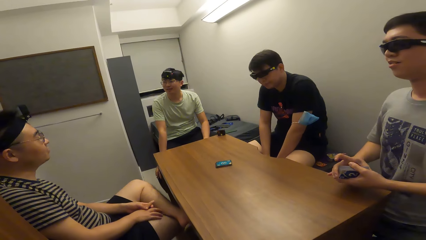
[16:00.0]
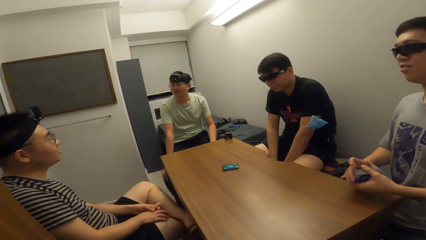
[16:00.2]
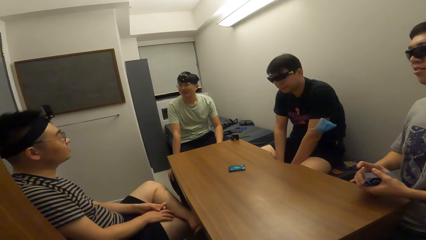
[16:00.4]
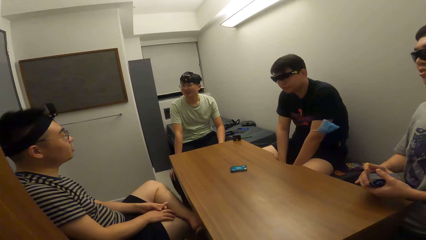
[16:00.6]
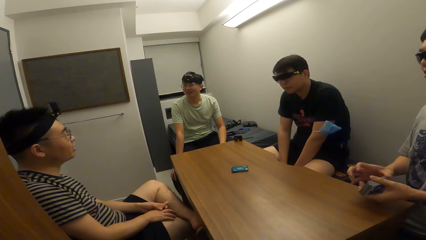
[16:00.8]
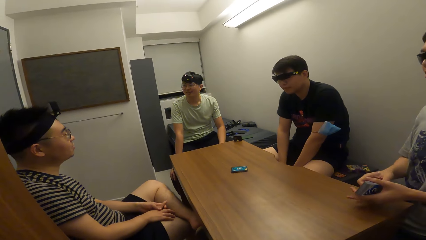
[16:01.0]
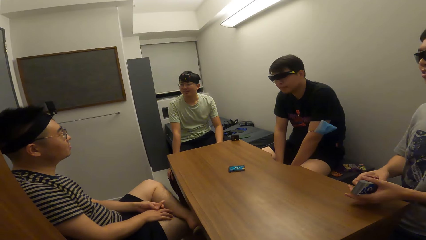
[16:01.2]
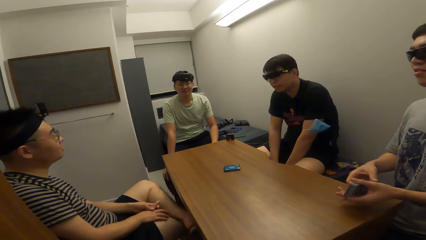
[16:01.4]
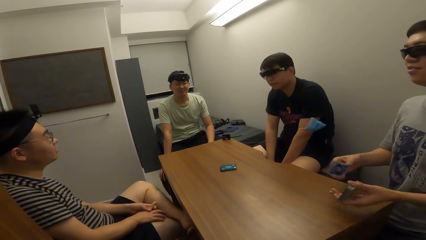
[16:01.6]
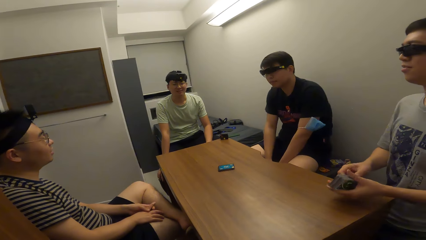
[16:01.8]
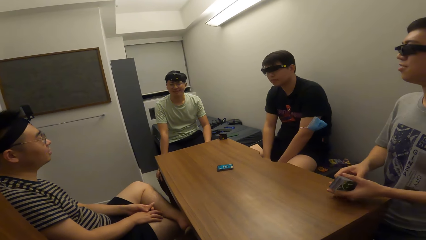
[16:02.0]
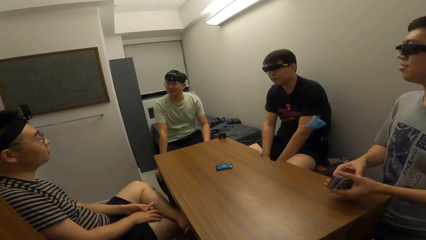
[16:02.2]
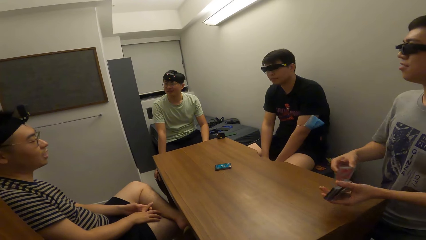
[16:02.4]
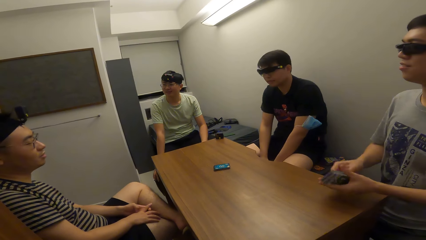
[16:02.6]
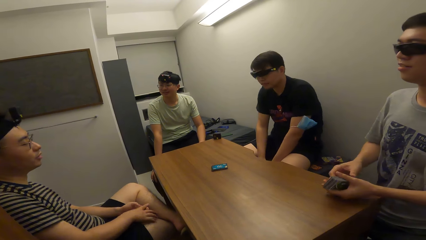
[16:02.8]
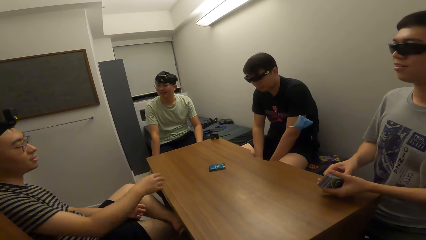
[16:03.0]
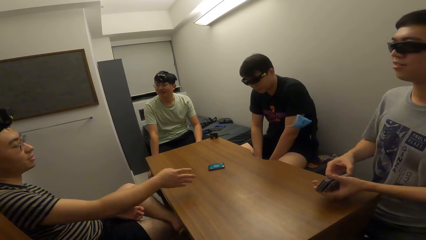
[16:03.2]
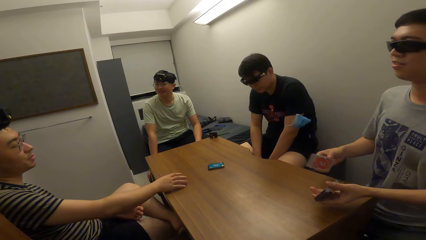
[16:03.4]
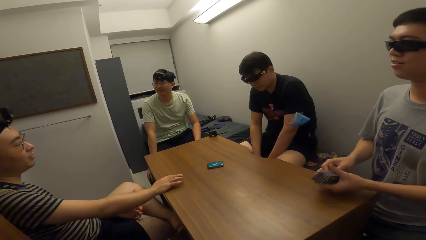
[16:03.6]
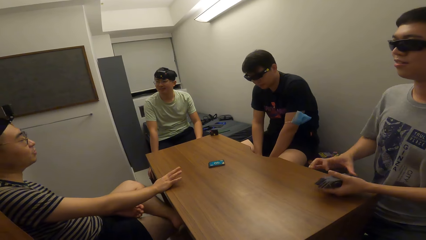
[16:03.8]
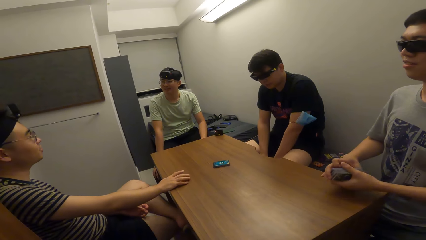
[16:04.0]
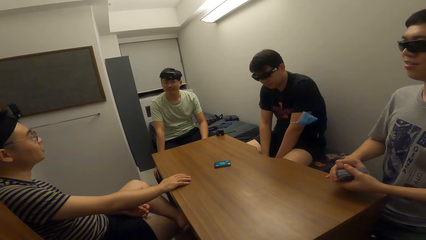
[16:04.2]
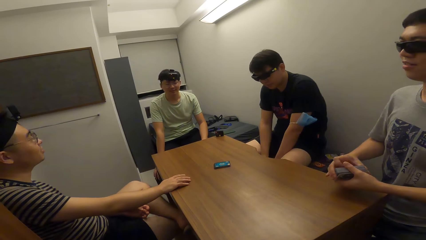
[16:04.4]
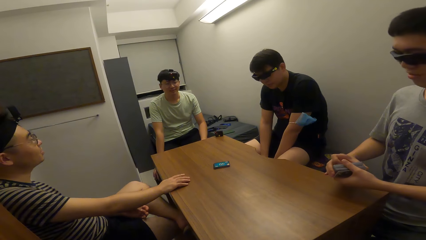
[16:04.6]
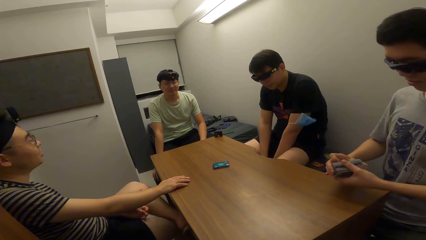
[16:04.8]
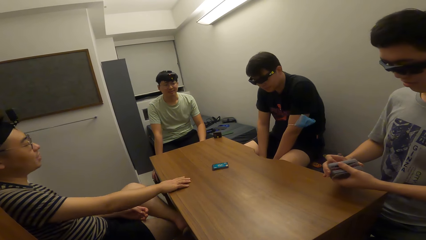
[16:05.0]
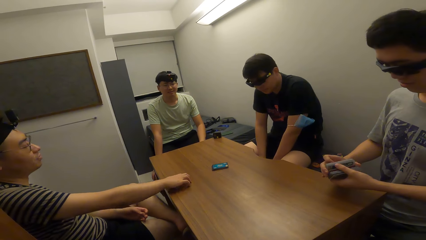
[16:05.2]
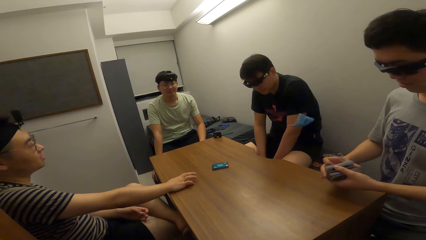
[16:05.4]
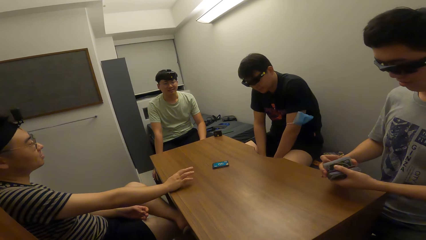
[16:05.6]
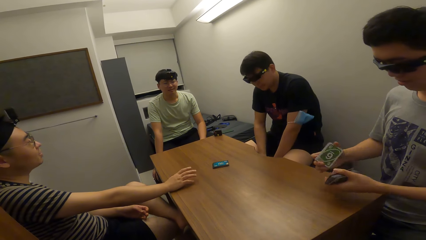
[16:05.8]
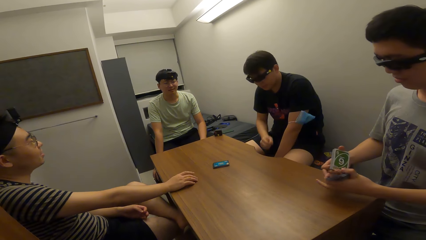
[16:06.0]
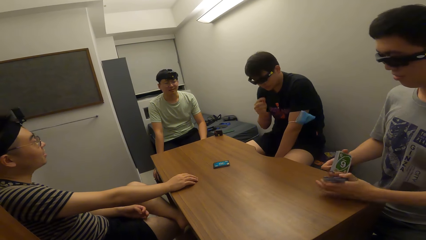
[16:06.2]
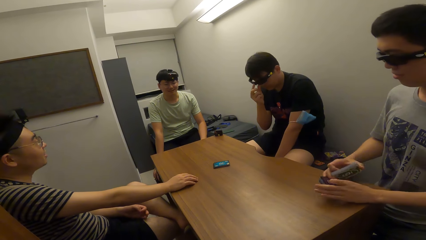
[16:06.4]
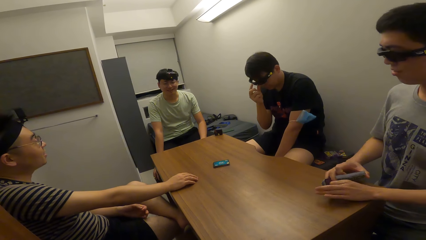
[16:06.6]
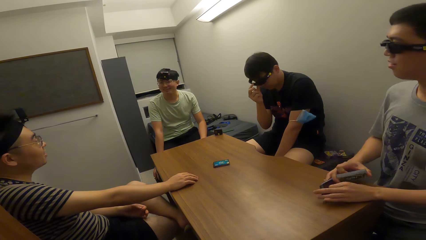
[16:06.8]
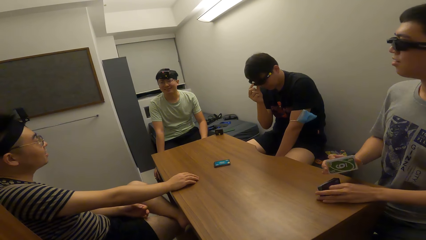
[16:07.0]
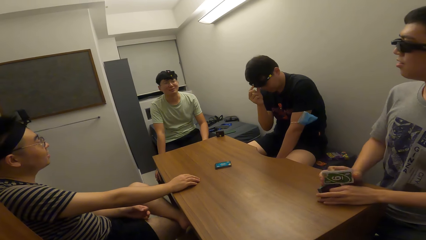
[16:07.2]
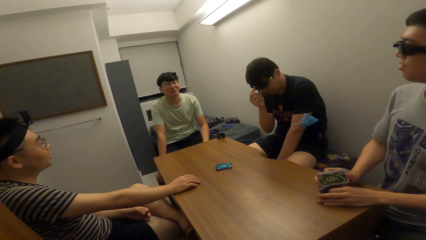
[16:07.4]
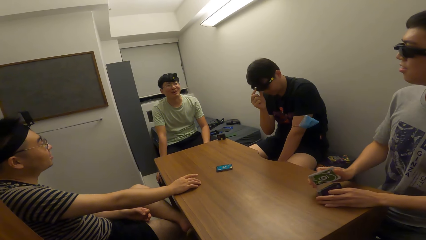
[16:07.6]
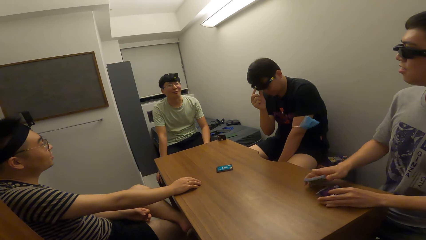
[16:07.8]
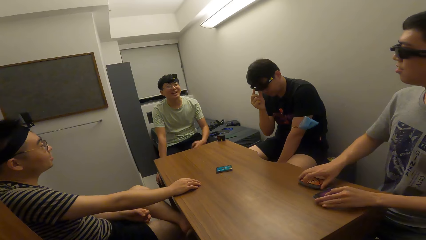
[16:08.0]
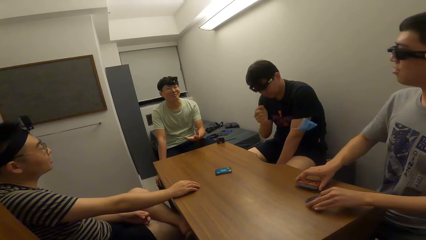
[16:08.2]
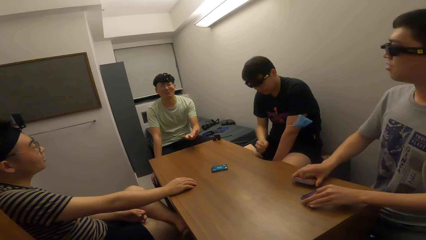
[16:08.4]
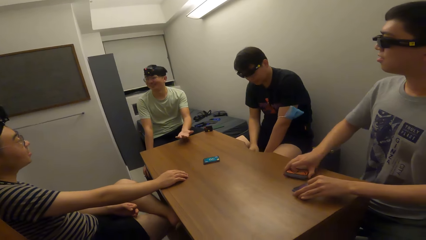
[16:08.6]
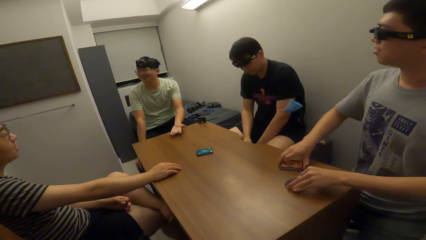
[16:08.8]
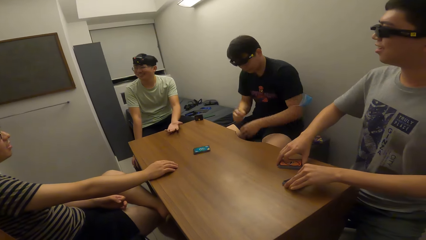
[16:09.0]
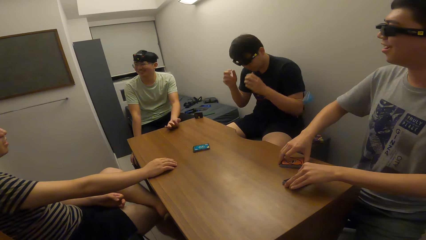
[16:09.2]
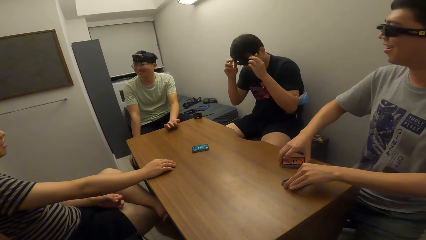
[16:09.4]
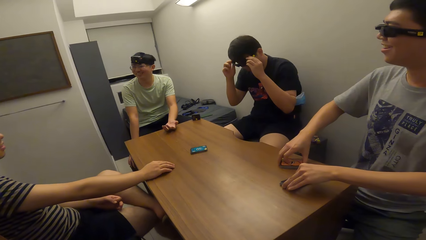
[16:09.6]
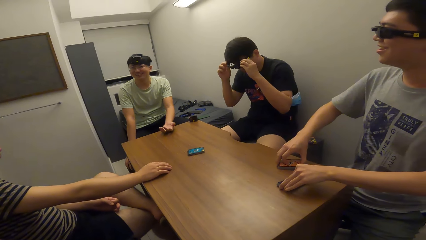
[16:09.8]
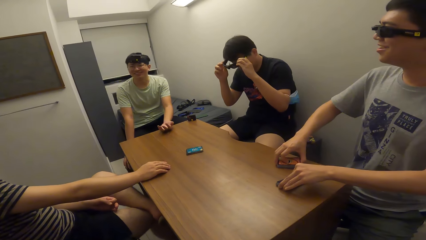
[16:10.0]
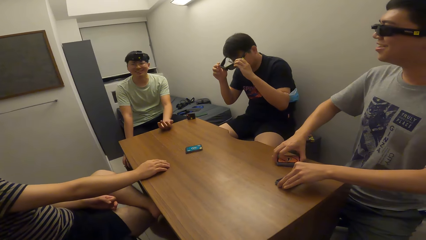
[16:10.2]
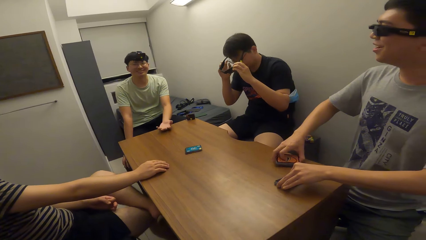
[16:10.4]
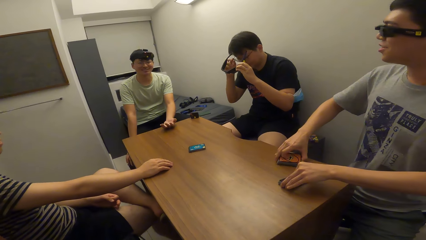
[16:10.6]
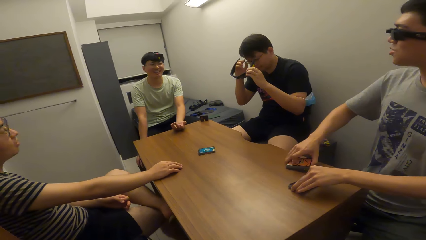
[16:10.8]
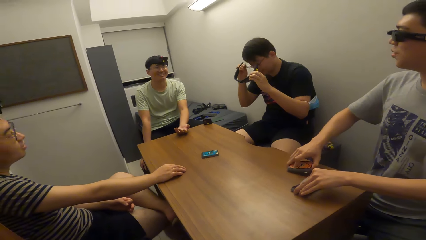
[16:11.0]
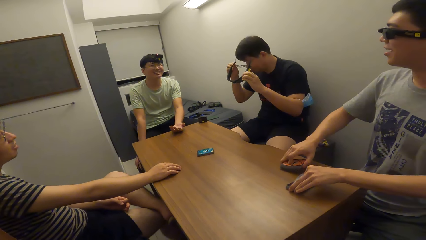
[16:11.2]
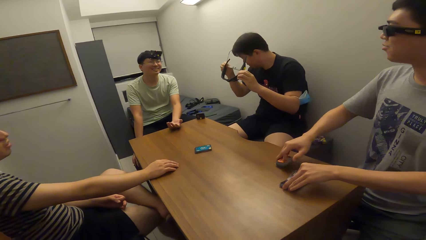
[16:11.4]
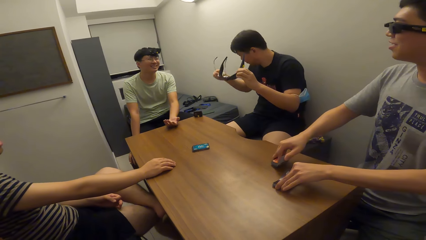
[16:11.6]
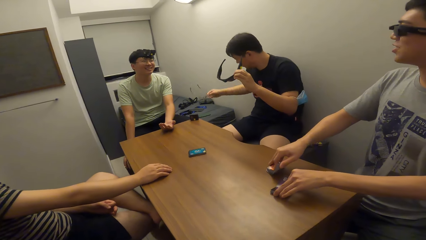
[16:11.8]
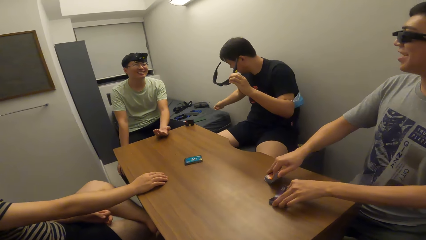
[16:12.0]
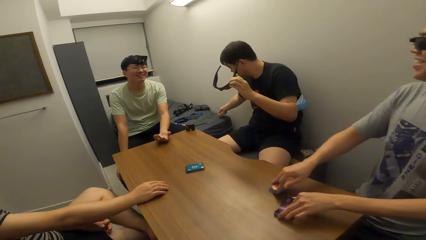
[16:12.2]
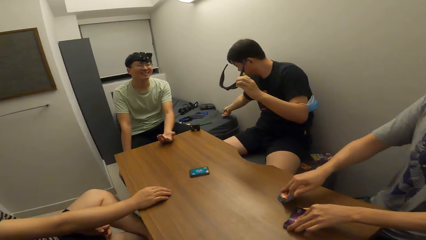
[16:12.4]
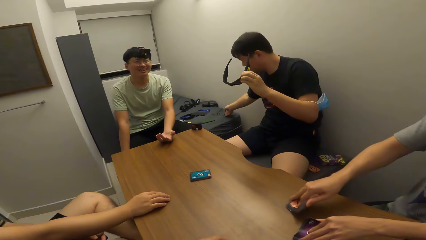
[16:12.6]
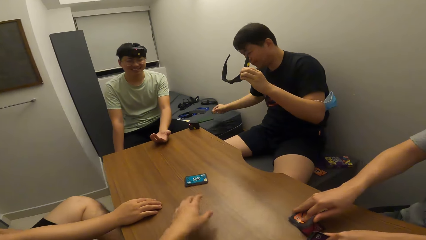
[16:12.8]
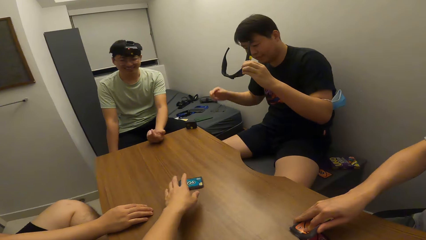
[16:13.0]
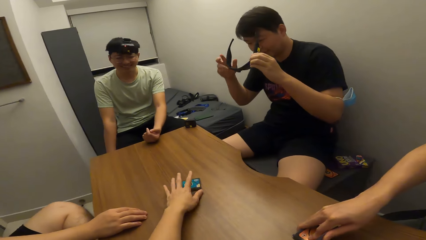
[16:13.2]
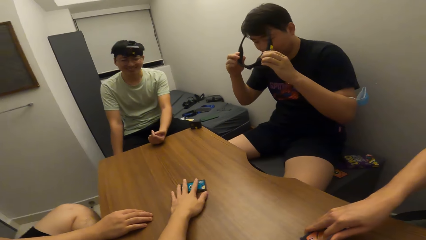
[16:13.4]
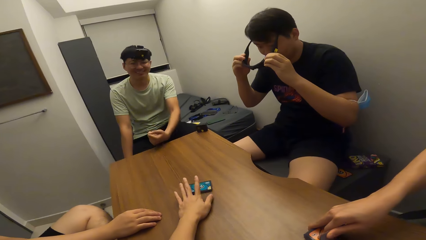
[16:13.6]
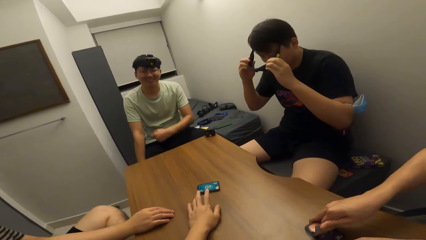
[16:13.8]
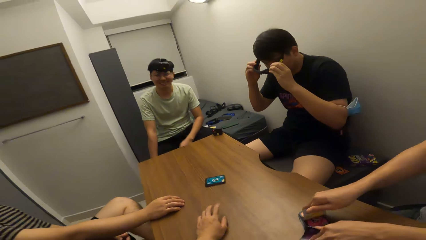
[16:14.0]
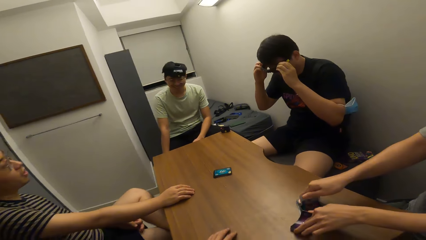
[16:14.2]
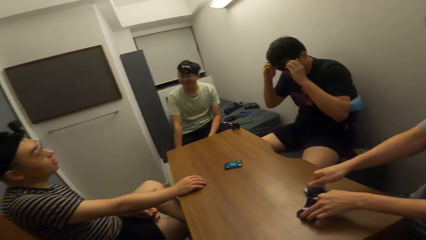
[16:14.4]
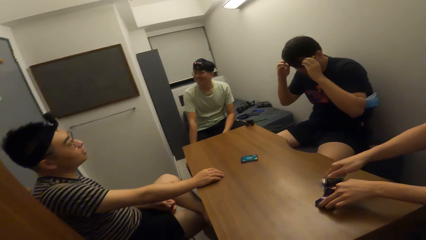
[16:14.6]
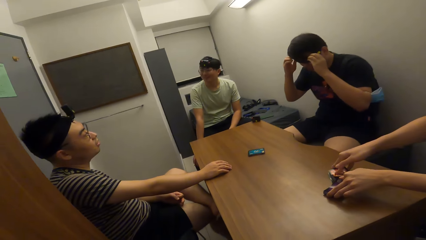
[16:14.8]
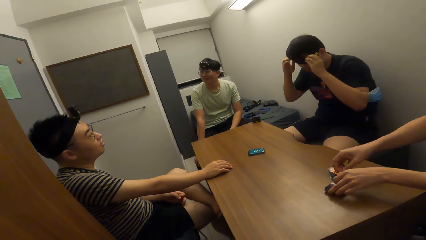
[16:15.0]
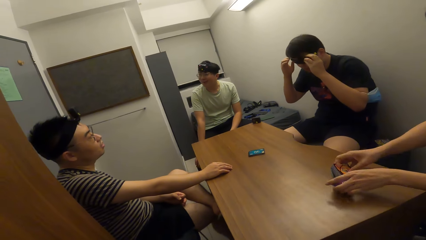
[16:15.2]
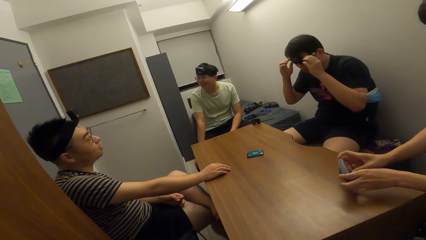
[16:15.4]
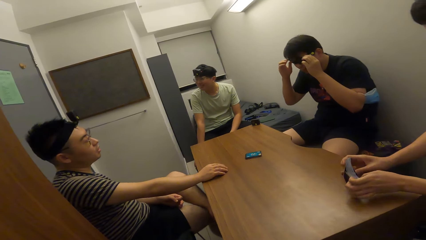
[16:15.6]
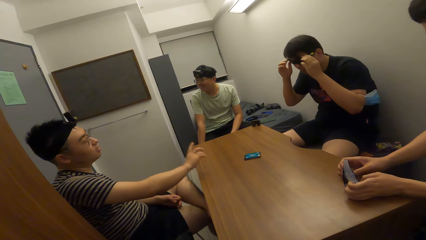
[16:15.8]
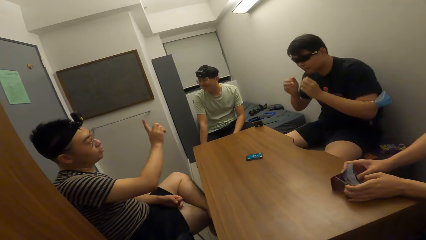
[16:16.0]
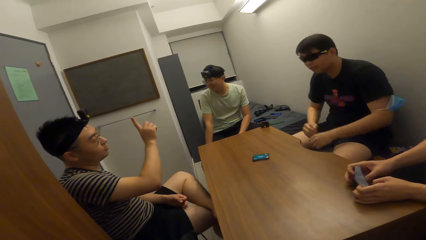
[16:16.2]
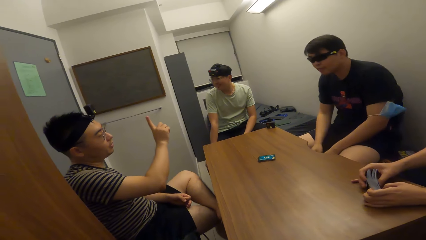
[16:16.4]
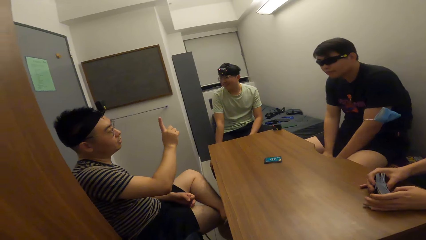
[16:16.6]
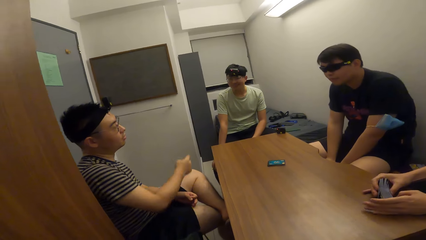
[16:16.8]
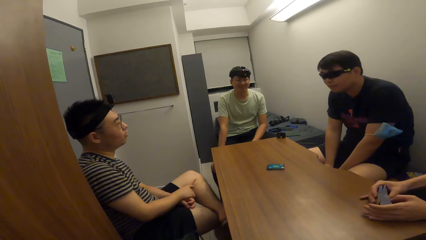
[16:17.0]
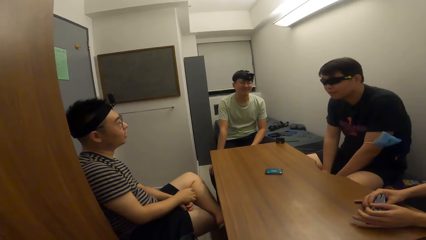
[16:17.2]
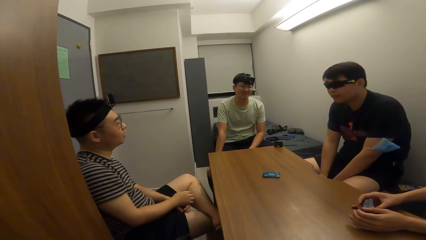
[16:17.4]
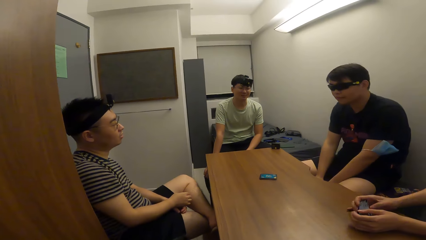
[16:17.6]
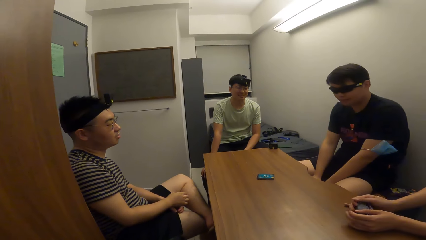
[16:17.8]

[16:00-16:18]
The second man shuffles the deck of cards with both hands. The third man places his right hand on the table and interacts with the fourth man. The second man drops the deck of cards on the table. The fourth man places his left hand on the table. The first man pulls off his glasses with both hands. He pulls off his glasses with his right hand. He drops the glasses in his right hand to a bed. The camera wearer touches a deck of cards on the table. The first man wears the glasses in his left hand to his face. The camera wearer puts their hand on the table. The second man shuffles the cards on the table with both hands. The camera wearer removes their hand from the table. The third man interacts with the fourth man and the first man.
